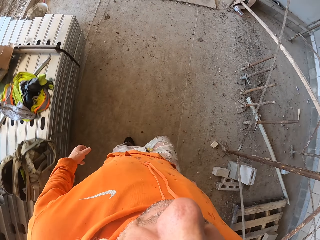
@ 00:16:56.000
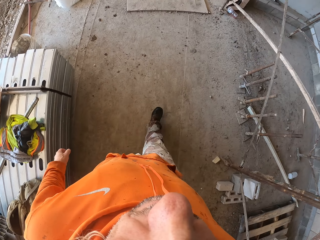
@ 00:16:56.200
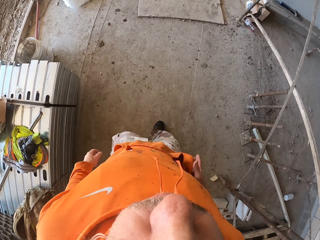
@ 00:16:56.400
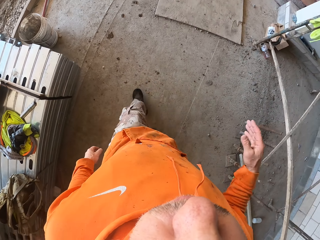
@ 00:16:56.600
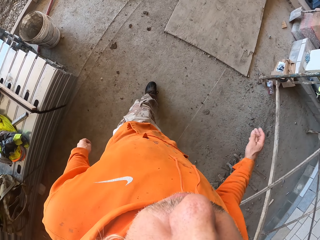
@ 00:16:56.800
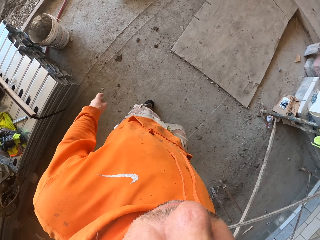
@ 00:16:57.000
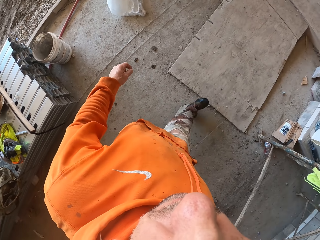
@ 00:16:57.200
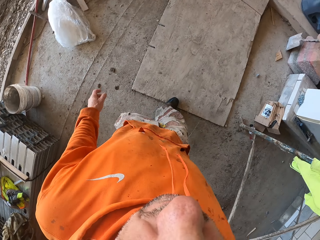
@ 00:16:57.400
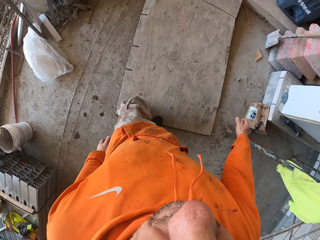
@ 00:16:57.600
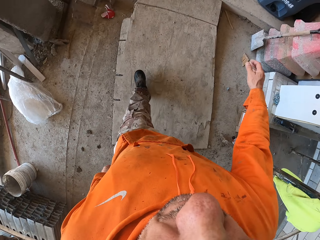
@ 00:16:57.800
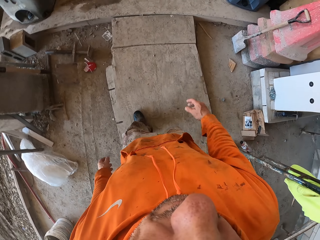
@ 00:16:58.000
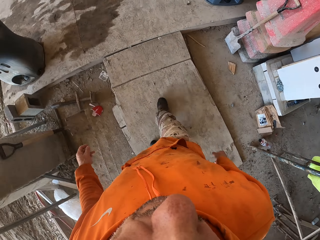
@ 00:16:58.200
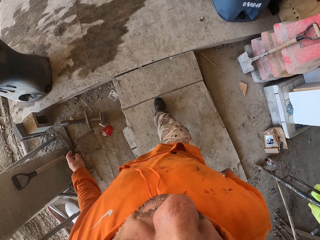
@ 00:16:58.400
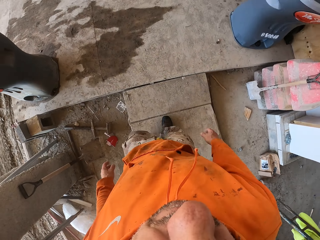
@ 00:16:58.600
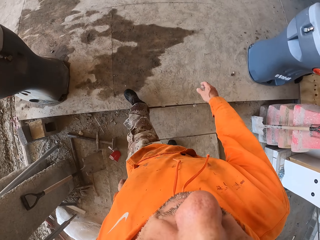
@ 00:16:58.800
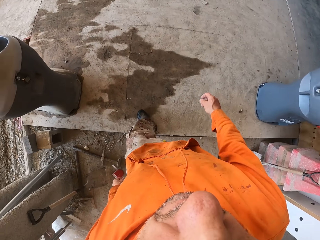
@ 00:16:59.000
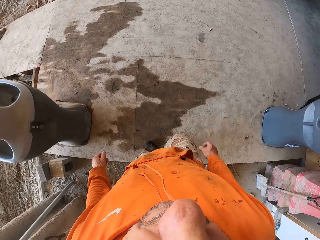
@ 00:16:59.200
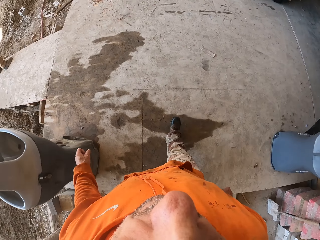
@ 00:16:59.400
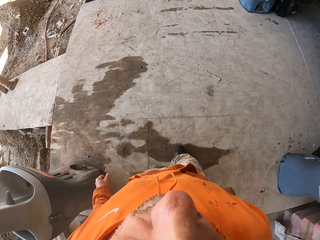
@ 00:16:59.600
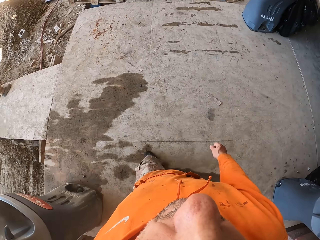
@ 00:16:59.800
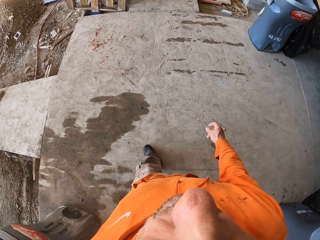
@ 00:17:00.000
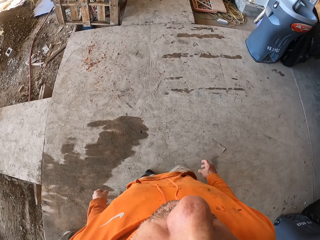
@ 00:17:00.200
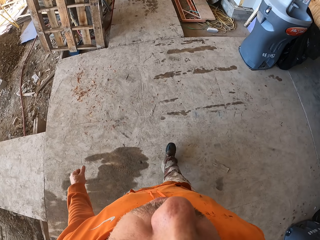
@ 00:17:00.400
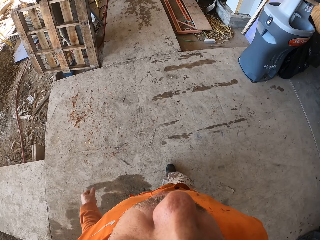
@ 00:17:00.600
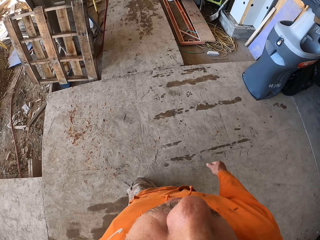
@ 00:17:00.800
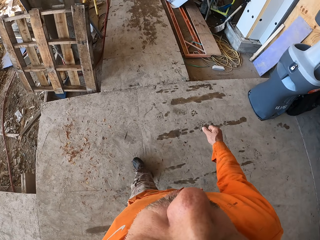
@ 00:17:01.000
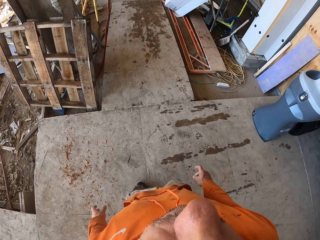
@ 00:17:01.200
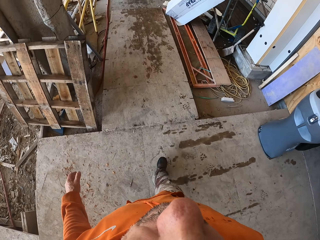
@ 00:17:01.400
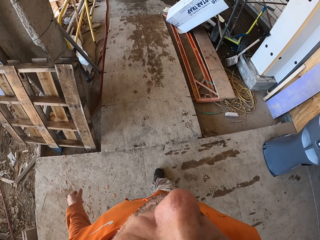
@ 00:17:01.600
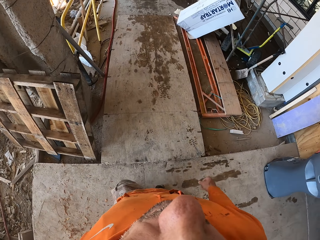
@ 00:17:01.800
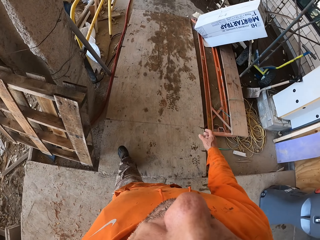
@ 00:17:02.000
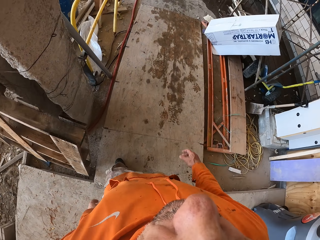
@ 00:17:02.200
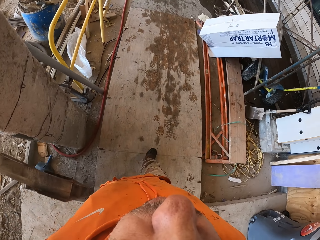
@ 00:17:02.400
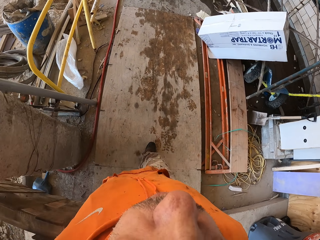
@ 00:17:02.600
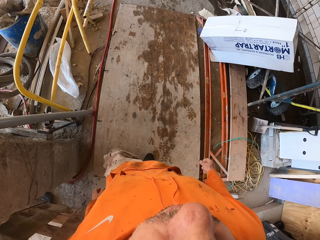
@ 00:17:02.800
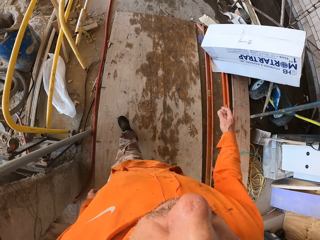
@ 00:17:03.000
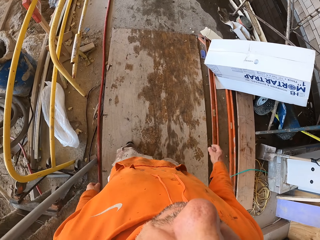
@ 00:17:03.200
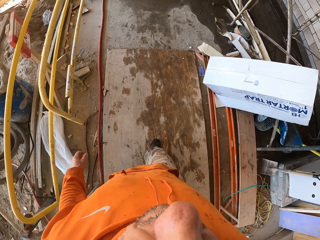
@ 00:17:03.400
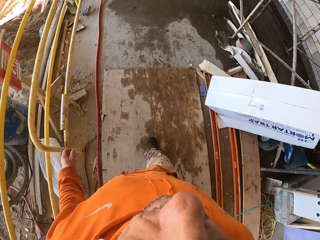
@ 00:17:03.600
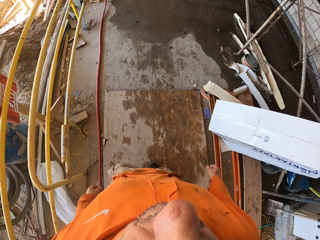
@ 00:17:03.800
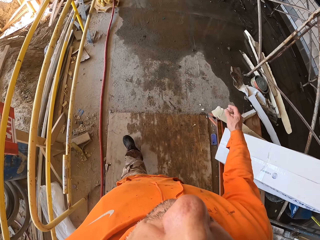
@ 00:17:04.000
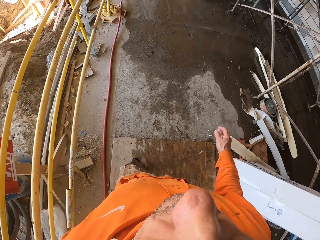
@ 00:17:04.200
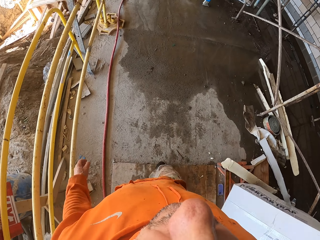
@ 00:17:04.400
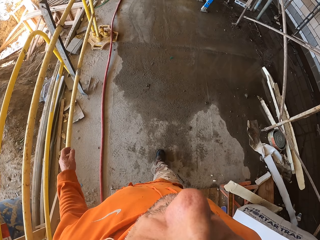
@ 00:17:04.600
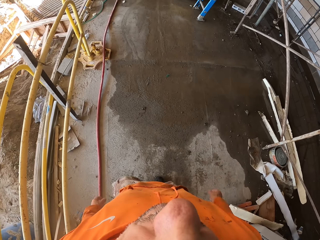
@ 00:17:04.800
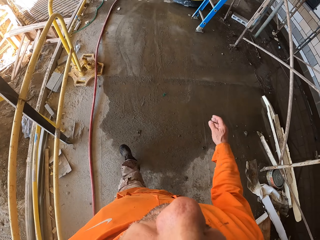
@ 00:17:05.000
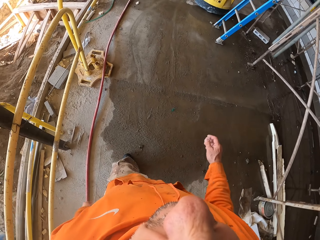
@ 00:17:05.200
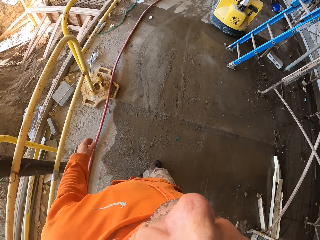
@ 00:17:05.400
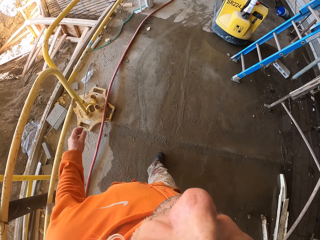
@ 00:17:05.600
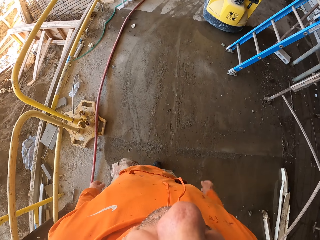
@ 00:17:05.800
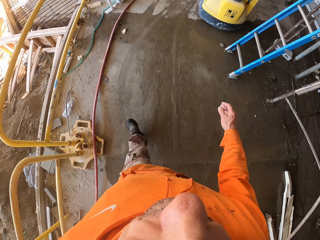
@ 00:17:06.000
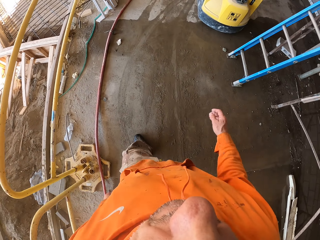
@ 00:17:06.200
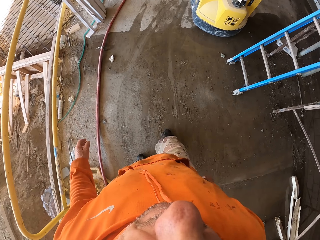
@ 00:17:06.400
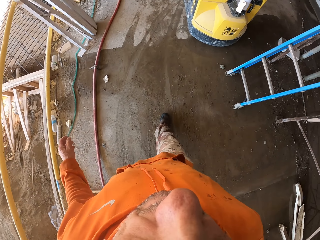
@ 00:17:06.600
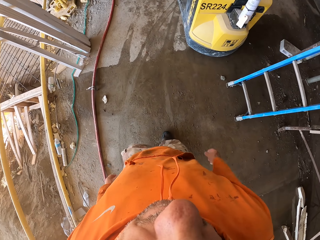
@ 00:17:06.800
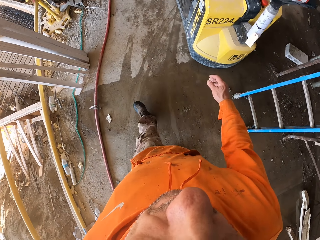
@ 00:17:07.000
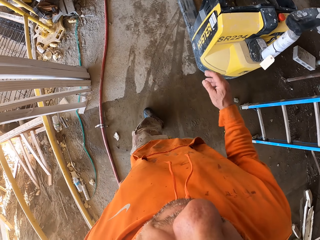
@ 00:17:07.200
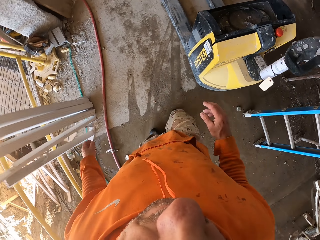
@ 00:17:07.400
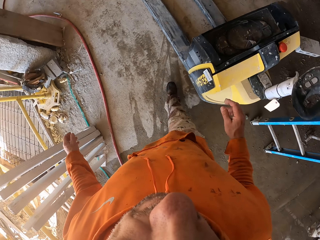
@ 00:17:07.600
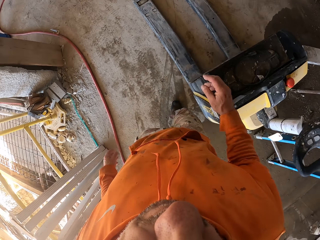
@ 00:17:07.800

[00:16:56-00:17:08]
The camera wearer touches his cloth.

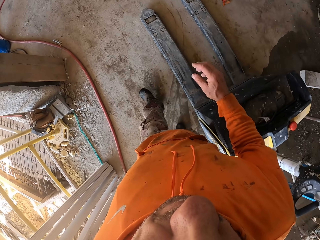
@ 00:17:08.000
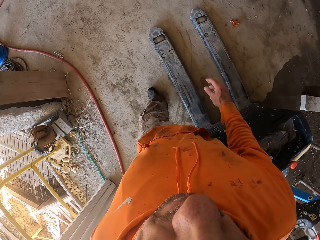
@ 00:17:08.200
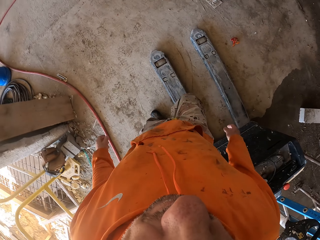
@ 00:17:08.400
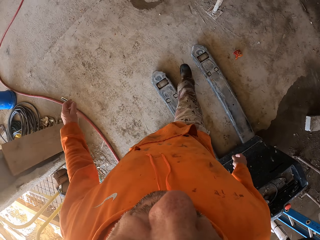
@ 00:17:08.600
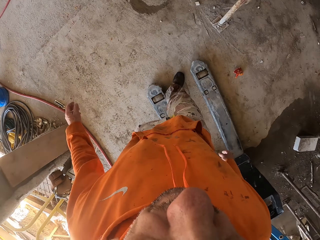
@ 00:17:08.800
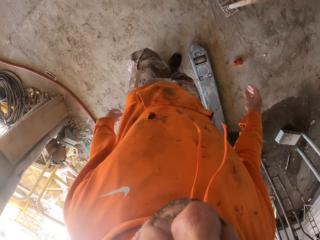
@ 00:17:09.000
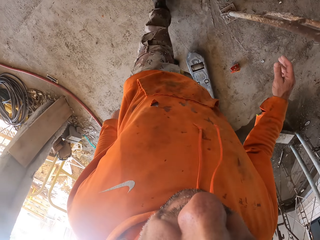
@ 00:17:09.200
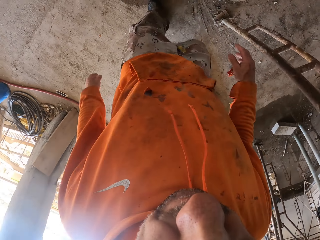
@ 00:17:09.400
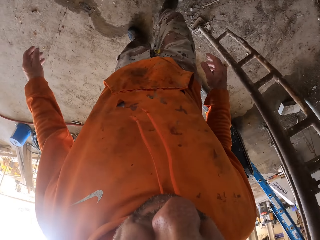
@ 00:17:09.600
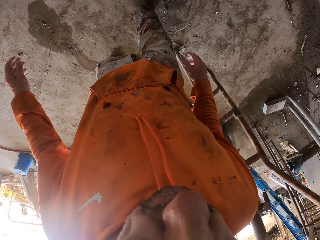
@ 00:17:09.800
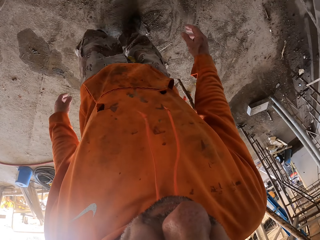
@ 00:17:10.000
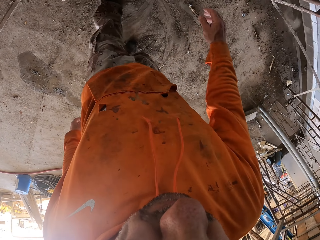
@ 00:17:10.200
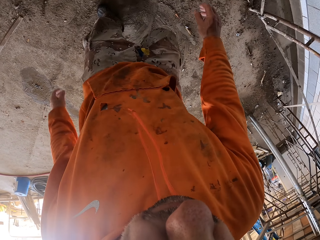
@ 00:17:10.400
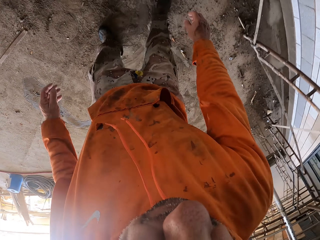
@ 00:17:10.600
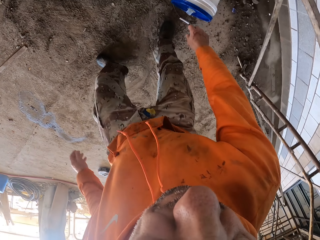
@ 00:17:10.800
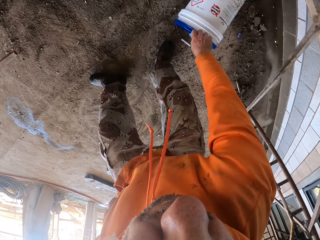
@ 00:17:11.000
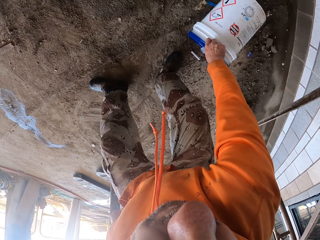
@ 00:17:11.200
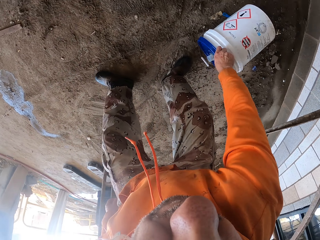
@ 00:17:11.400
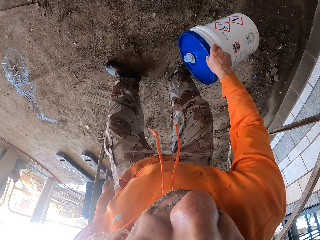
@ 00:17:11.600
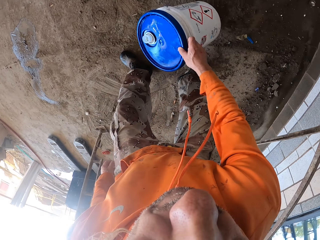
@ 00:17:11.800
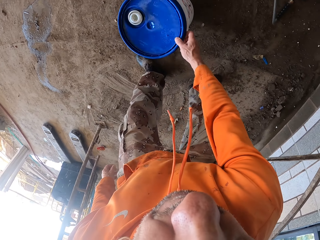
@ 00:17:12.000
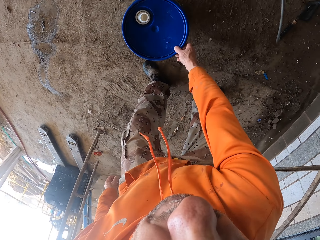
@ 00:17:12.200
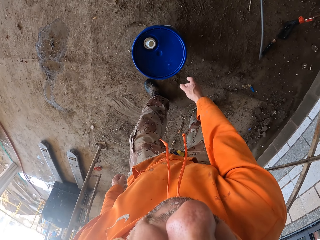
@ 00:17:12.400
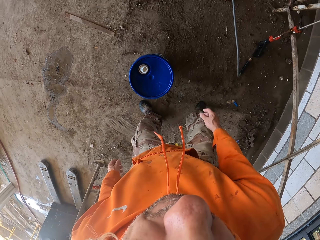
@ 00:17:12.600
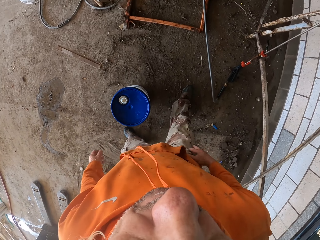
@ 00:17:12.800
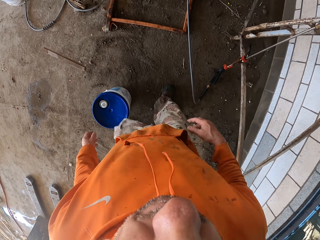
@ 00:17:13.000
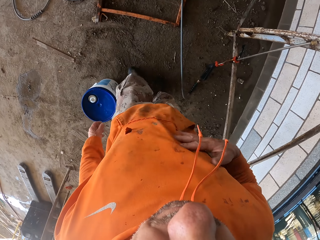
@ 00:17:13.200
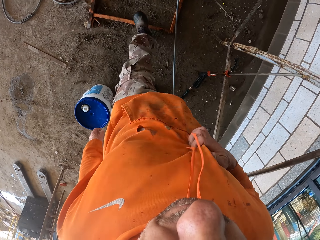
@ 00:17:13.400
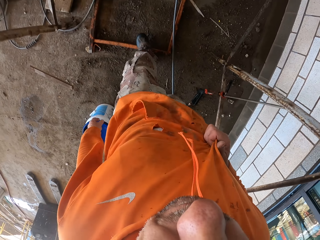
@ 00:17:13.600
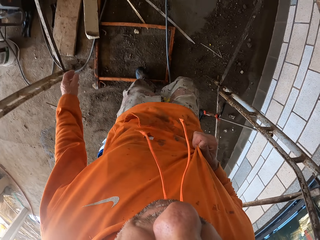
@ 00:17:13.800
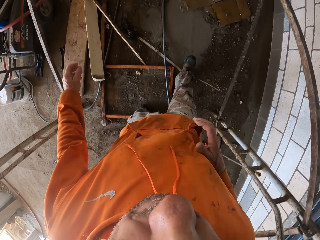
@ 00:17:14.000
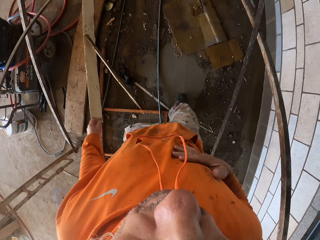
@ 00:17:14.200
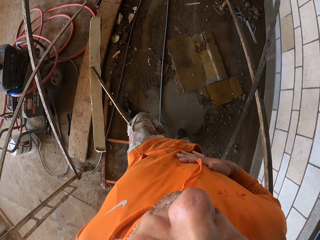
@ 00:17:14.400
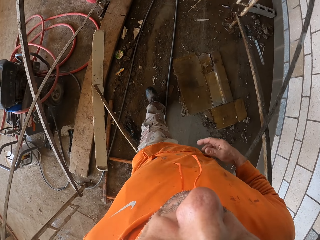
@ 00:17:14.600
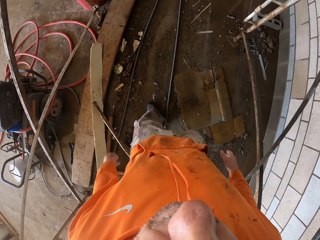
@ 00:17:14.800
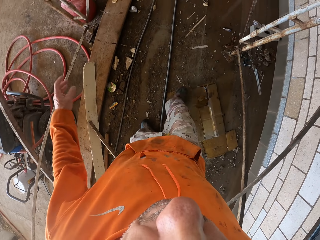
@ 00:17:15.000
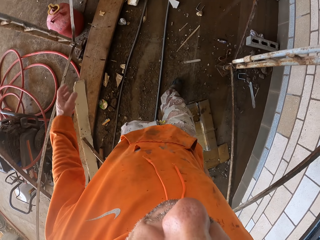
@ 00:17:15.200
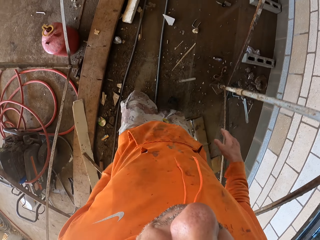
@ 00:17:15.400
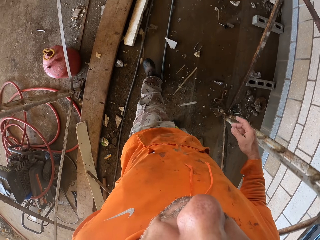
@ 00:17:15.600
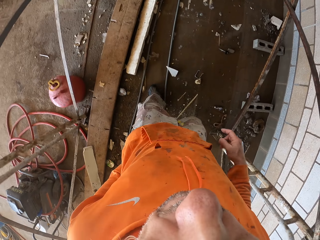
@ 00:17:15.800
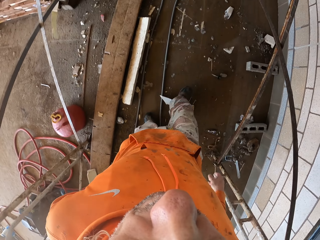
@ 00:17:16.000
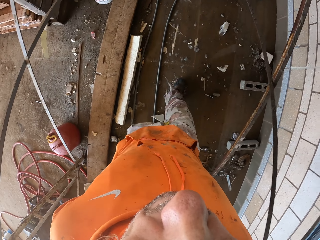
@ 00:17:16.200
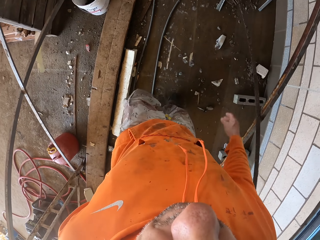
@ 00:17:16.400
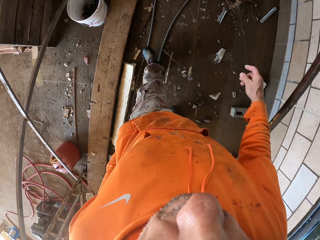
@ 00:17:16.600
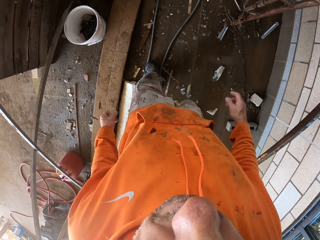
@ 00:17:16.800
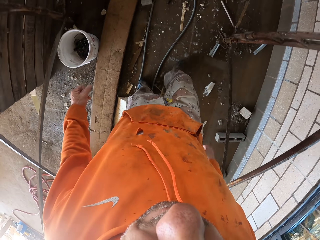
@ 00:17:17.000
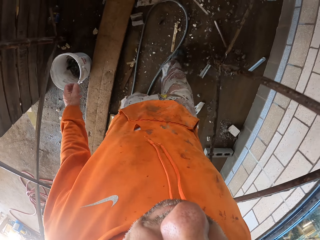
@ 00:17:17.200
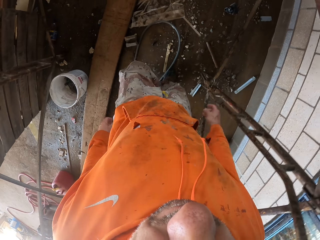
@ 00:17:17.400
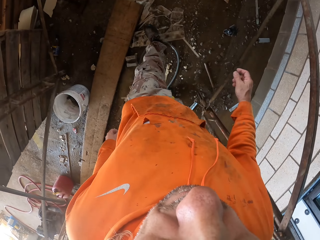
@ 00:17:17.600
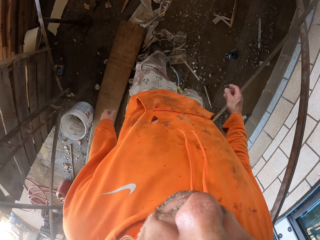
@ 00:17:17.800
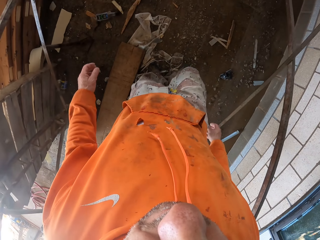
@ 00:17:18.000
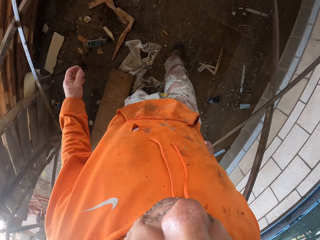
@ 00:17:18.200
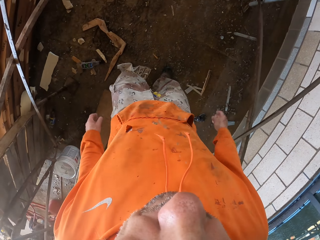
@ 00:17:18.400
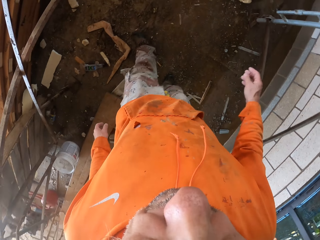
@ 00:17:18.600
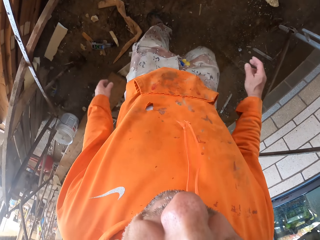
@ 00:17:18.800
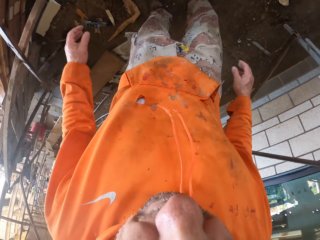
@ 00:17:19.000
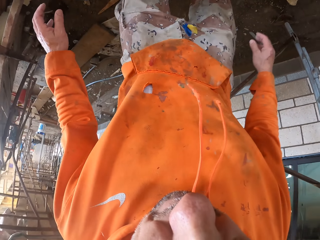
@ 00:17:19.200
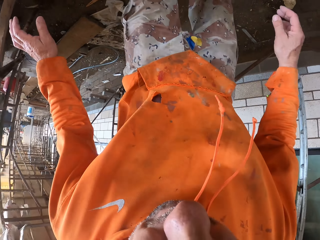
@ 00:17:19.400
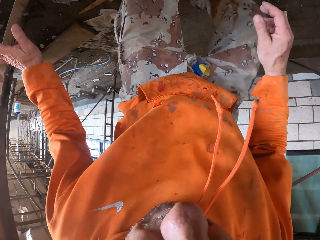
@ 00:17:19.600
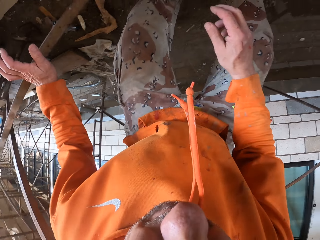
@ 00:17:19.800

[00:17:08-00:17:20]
The camera wearer picks up a bucket. He puts the bucket down, wipes his hands on the sweater and walks.
